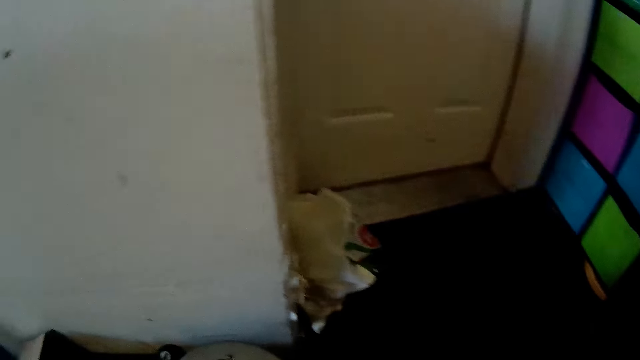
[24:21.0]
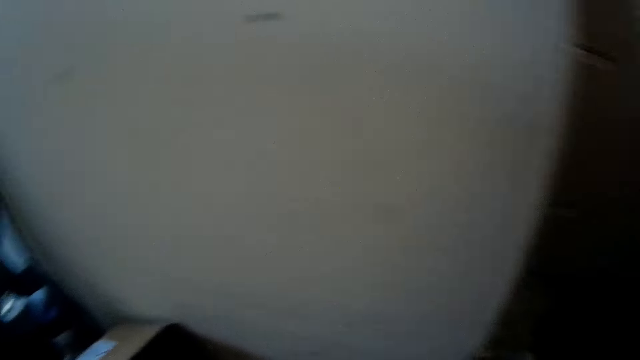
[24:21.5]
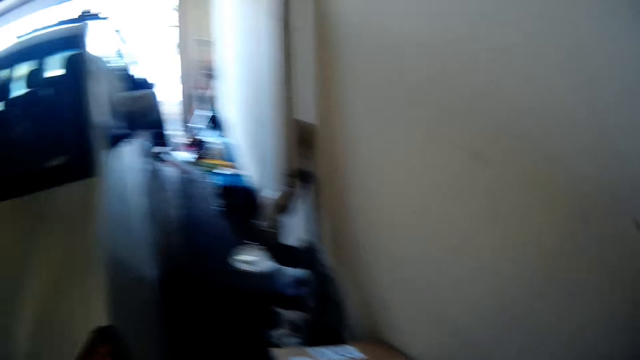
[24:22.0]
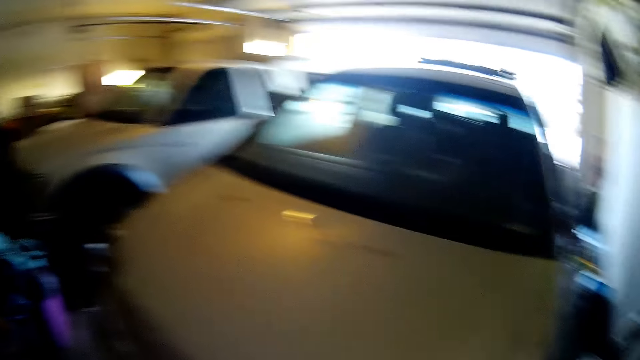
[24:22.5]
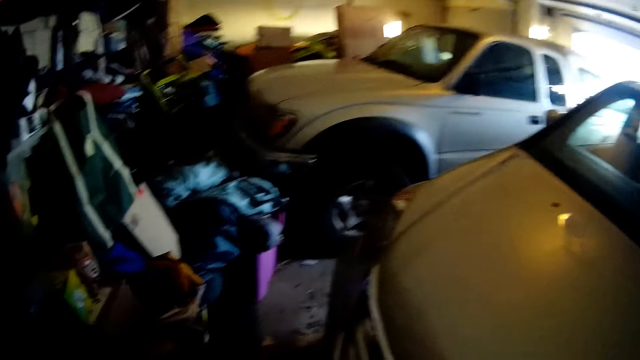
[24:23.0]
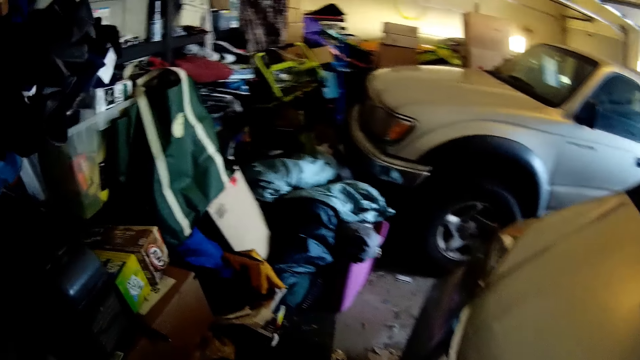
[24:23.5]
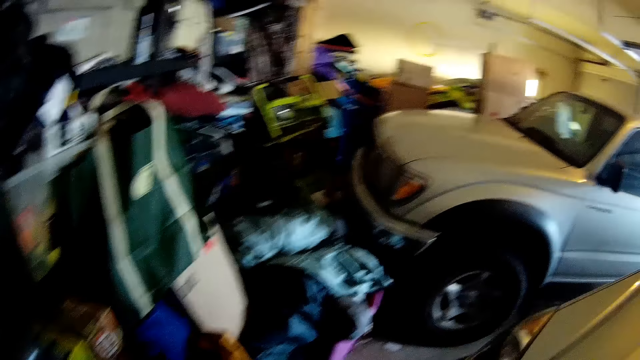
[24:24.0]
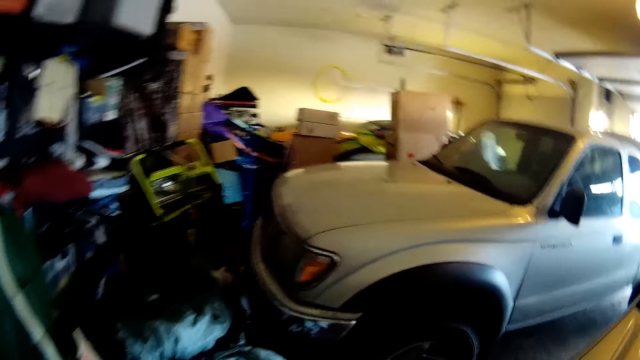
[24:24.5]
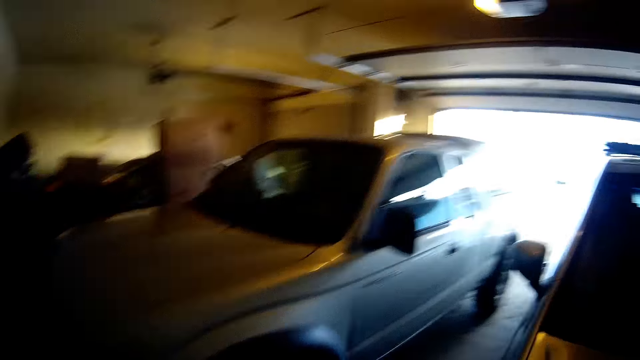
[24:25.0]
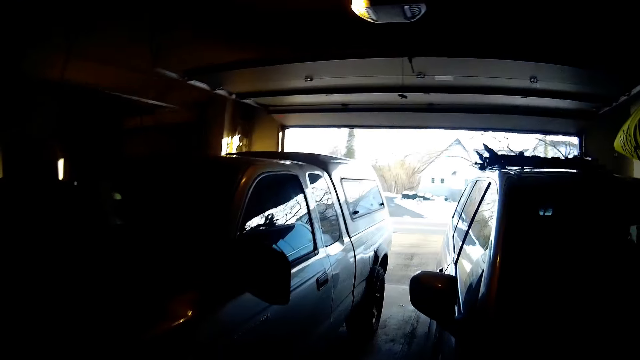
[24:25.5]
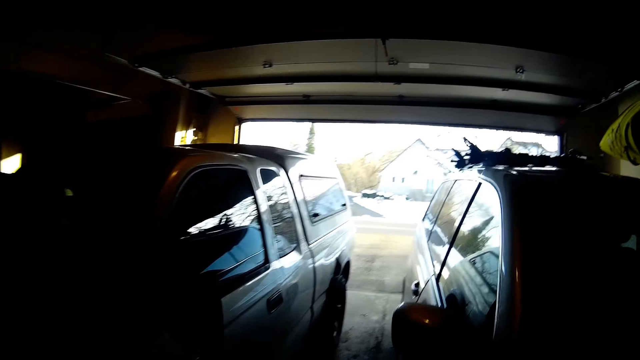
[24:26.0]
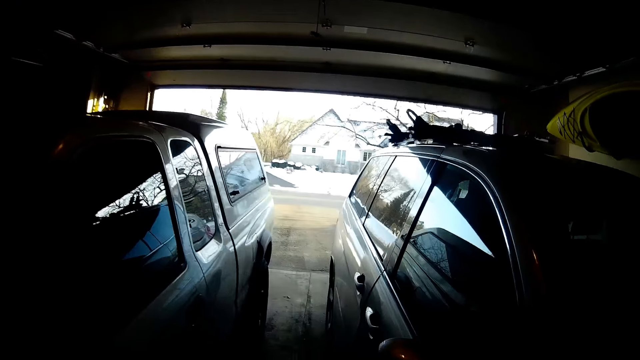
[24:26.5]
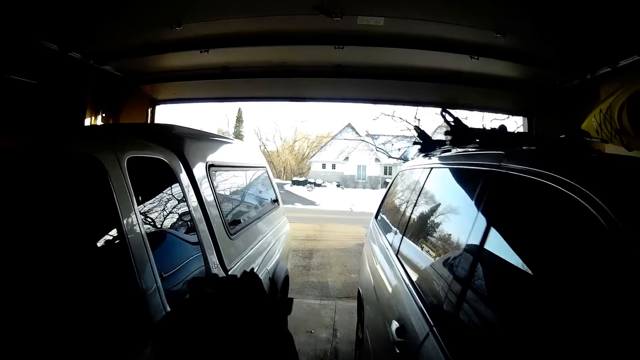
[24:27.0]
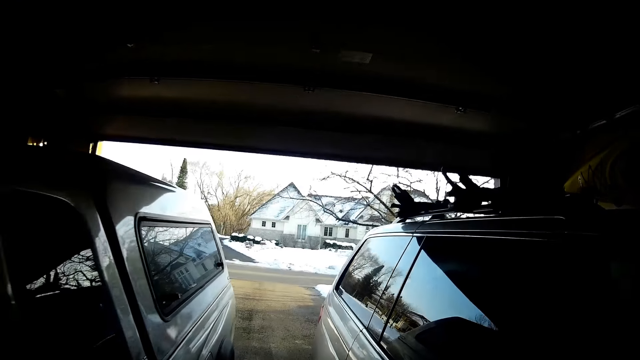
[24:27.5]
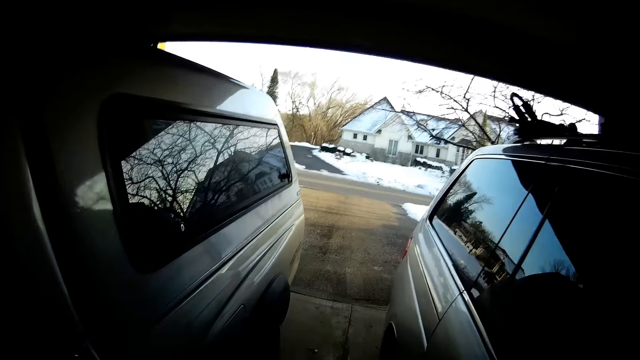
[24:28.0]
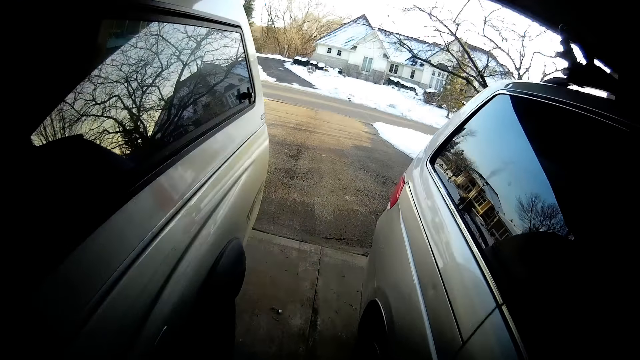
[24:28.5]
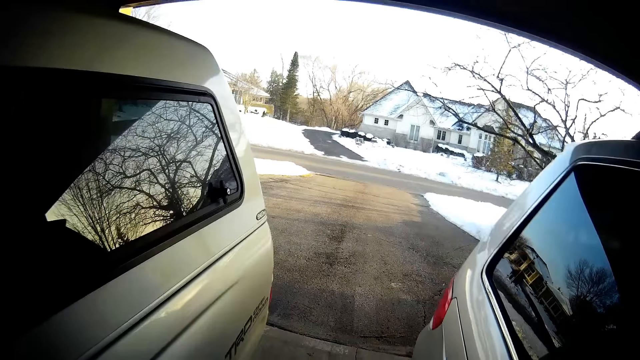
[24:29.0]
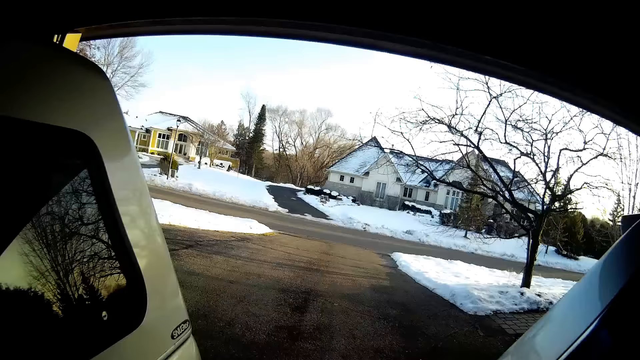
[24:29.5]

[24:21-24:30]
The camera wearer walks towards the back side of the car. He carries his hand up.

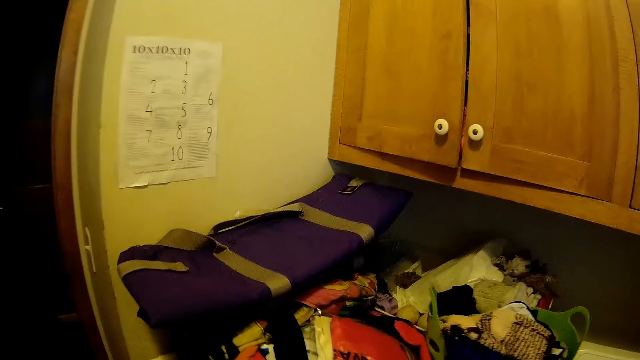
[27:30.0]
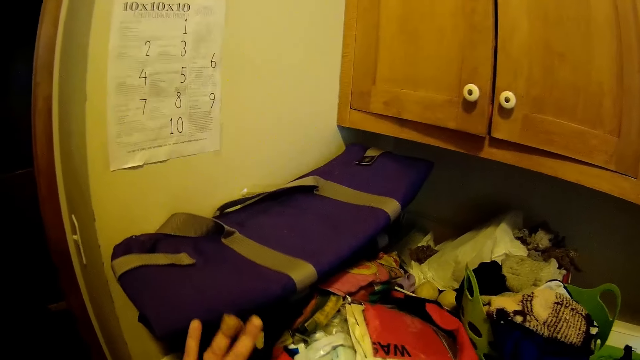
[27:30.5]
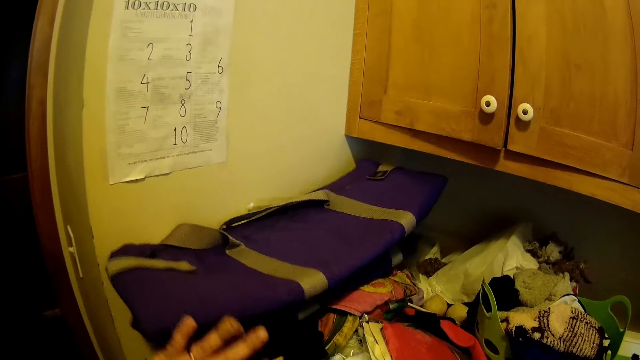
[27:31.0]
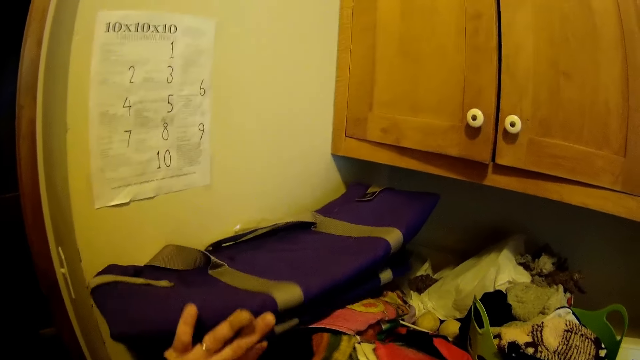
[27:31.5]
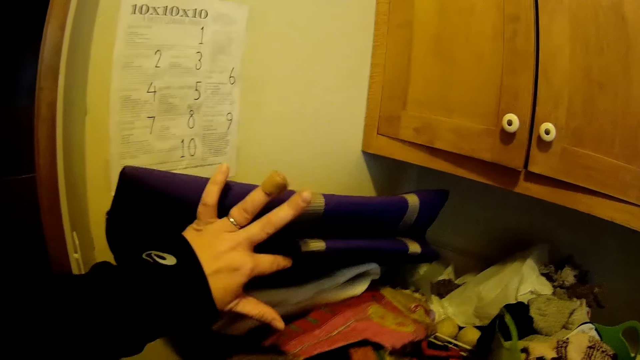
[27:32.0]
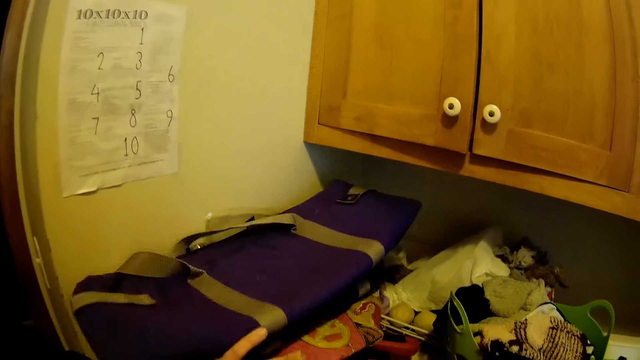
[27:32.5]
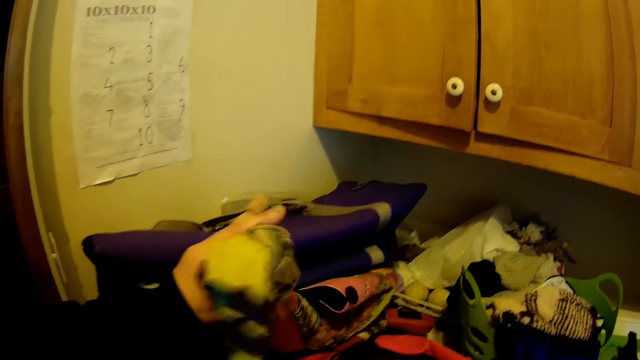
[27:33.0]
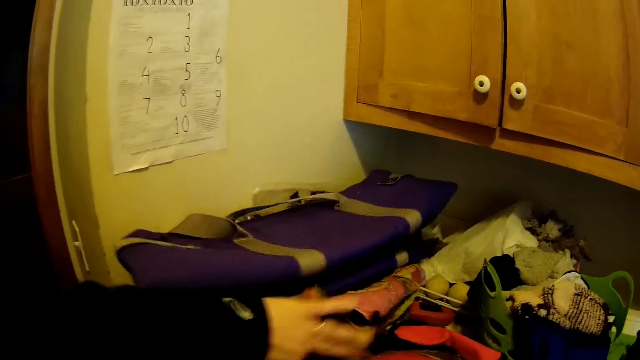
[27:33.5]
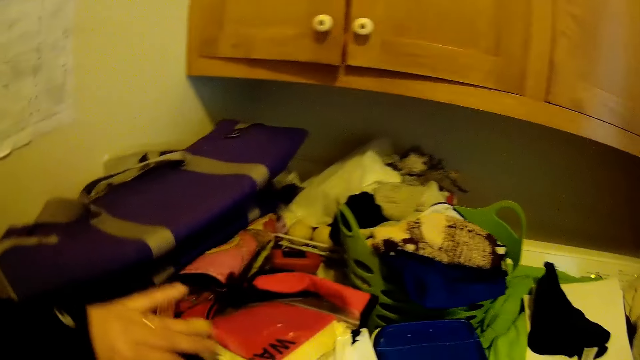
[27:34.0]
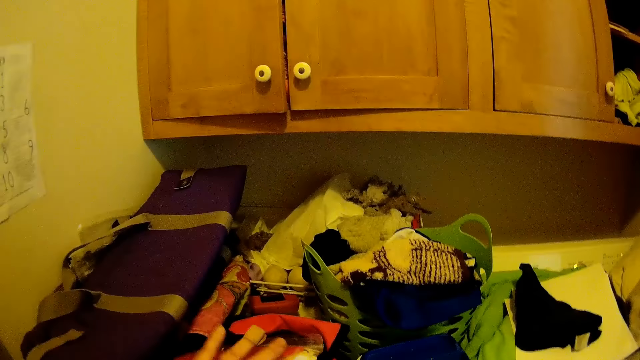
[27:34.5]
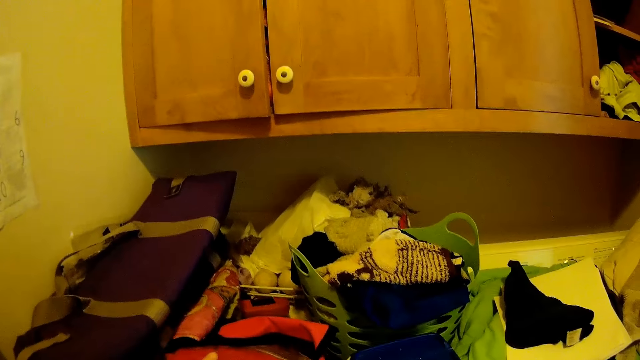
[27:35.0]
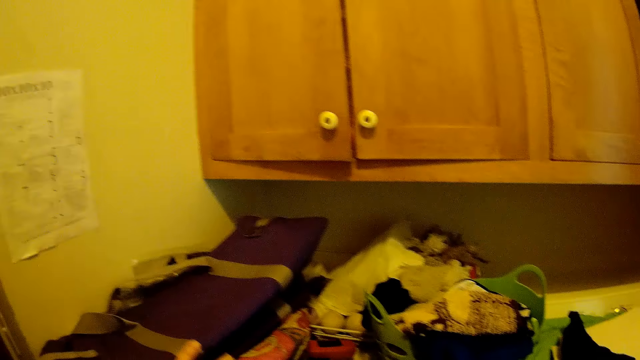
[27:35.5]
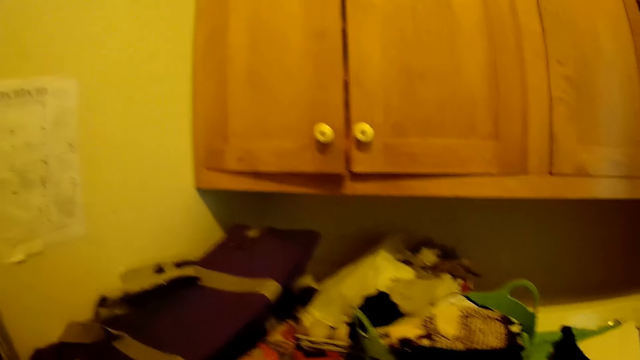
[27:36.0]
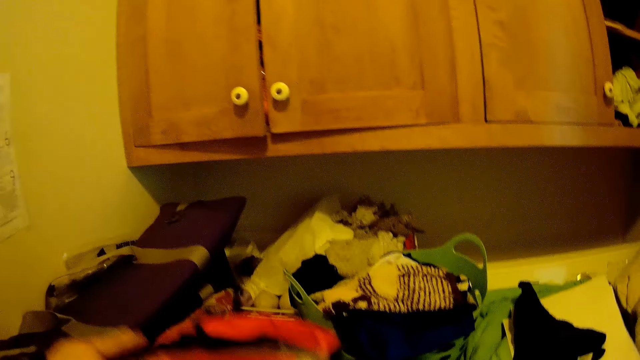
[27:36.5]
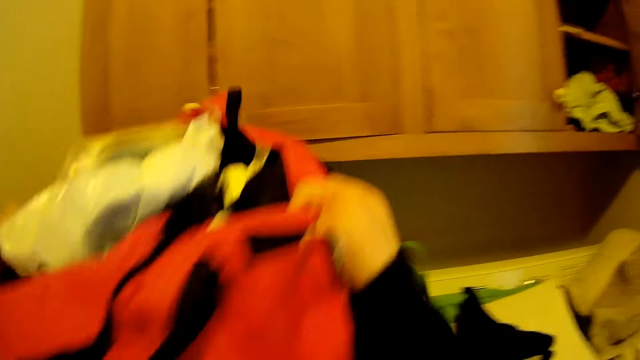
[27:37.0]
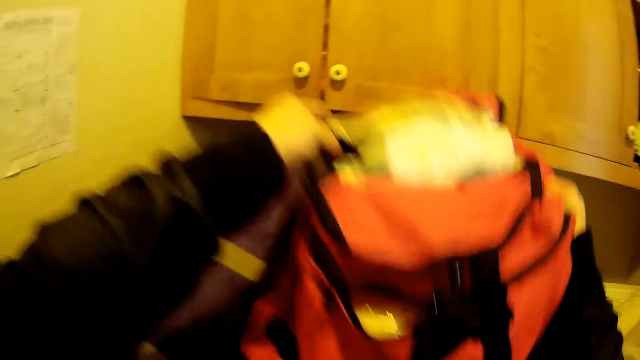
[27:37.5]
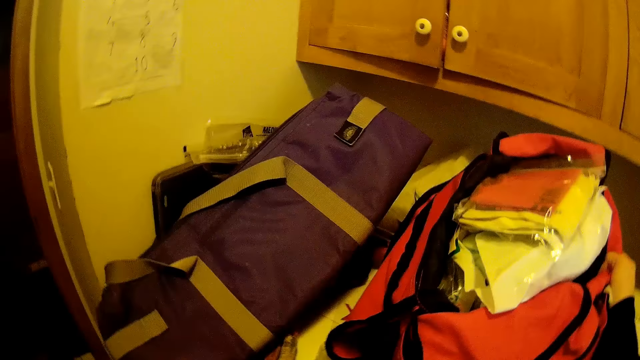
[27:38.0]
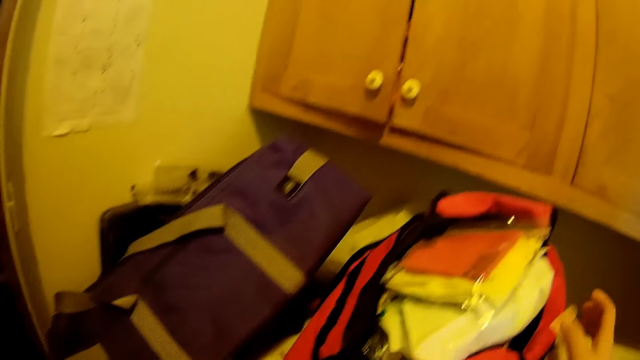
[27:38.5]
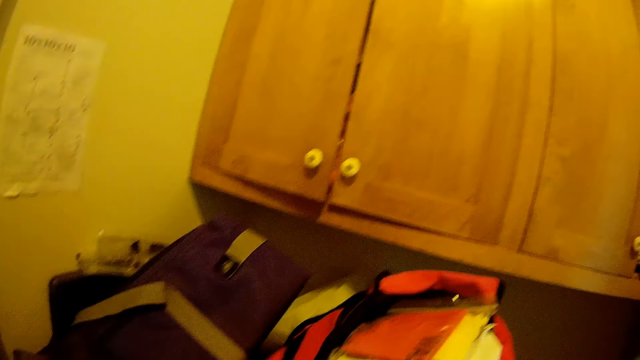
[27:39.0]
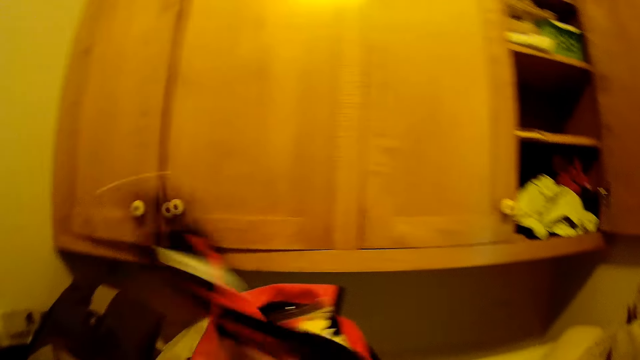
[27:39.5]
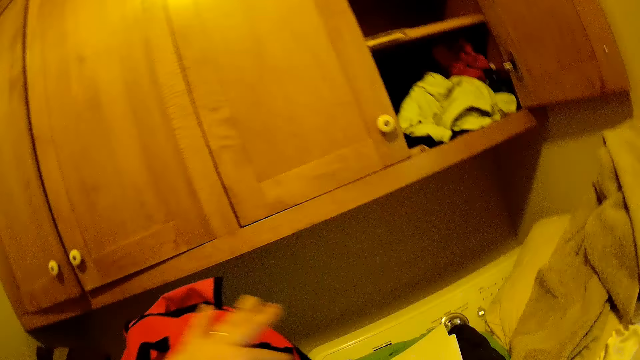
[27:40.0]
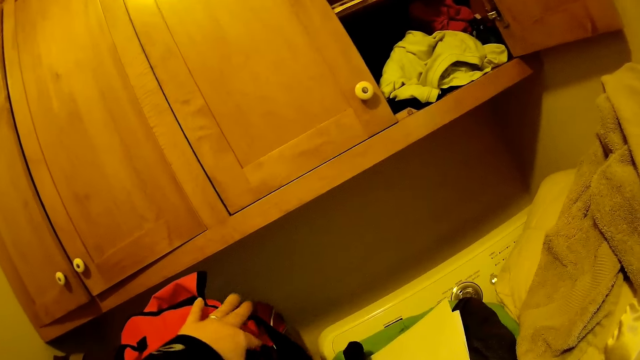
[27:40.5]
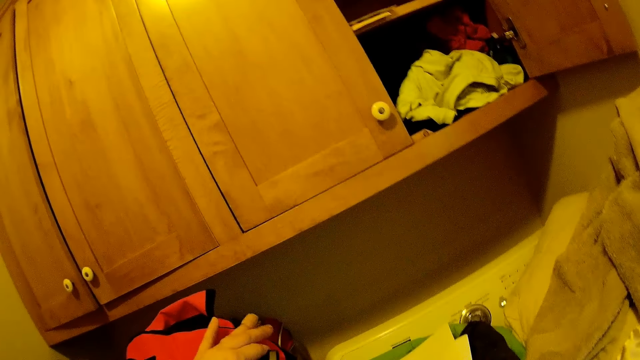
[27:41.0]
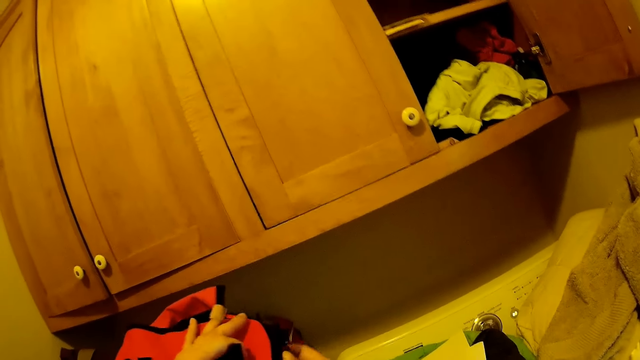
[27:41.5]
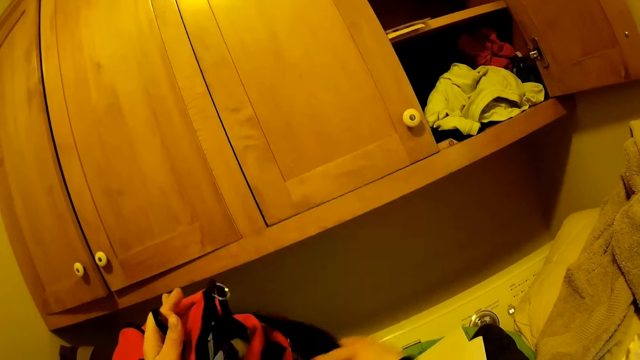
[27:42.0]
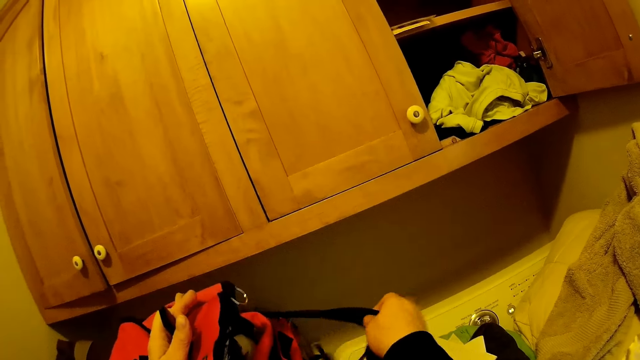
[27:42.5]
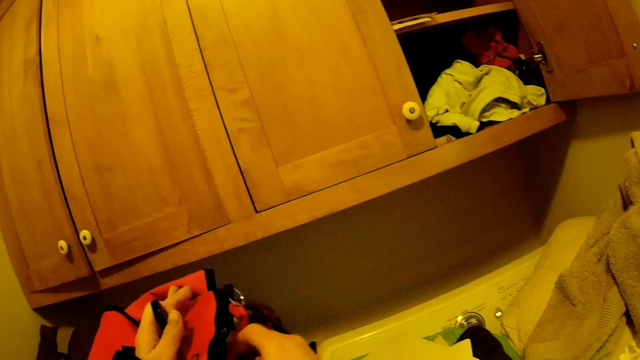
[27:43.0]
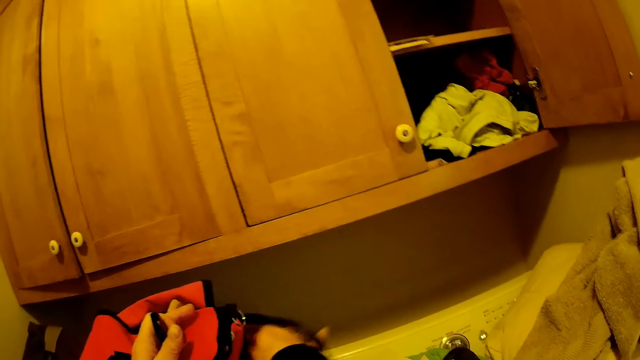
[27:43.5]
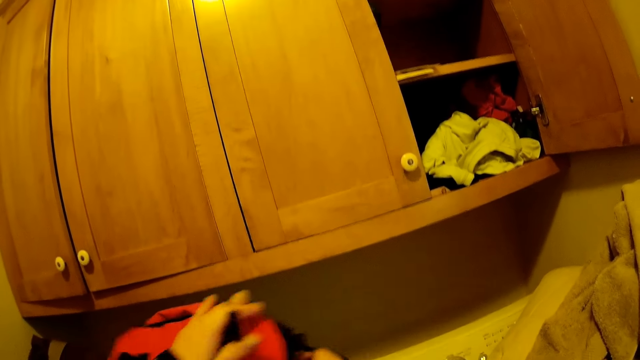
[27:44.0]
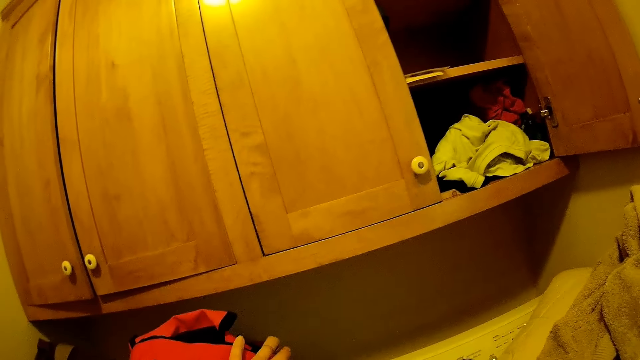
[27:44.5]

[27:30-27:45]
The camera wearer touches a bag with a hand. They pull the bag on the table. They lift the bag with a hand. They pull the clothes on the table. They pick another bag from the table. They place the bag on the counter top. They flip a cover with a hand. They close the bag. They fasten the bag with hands.
